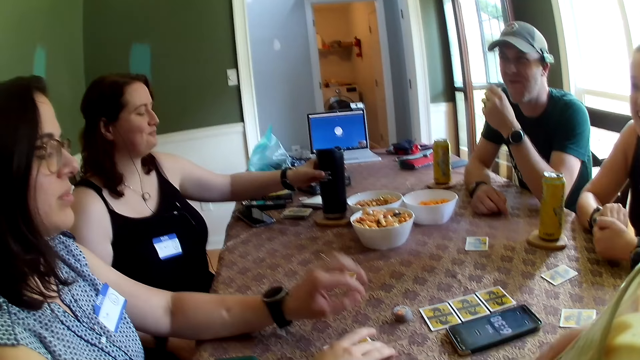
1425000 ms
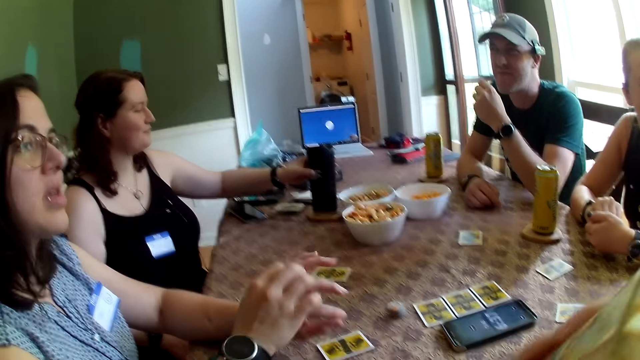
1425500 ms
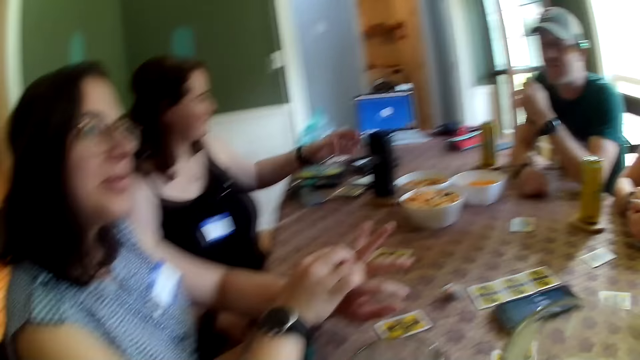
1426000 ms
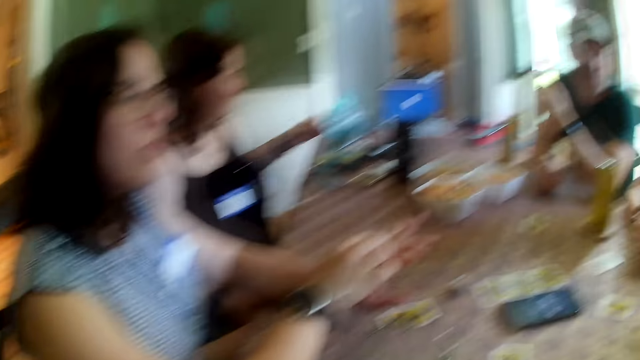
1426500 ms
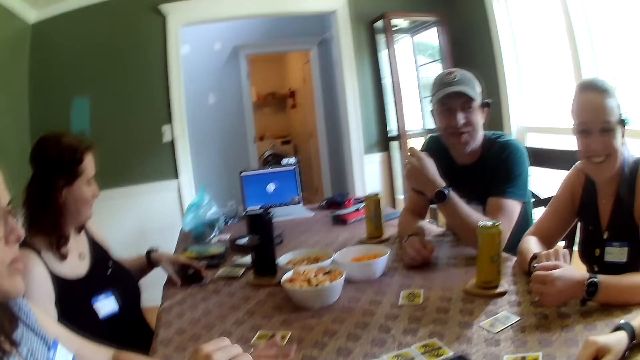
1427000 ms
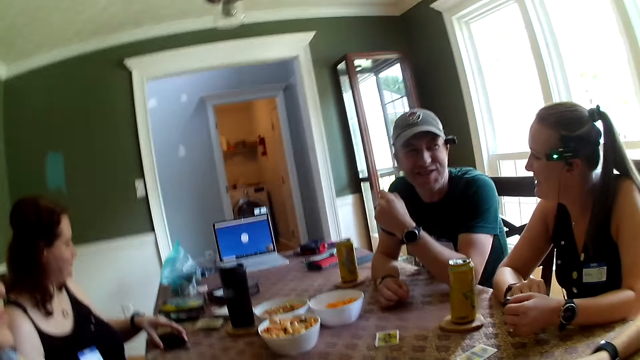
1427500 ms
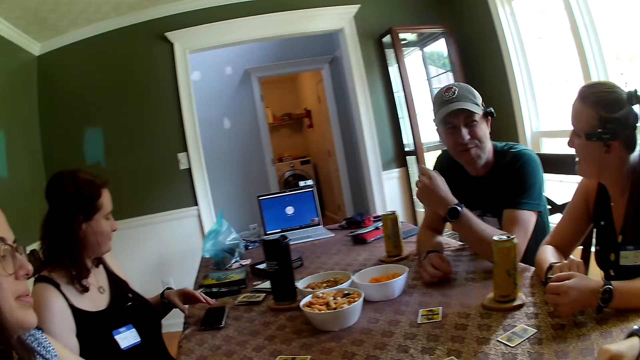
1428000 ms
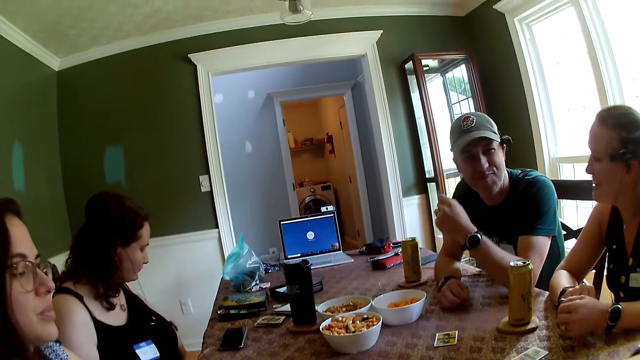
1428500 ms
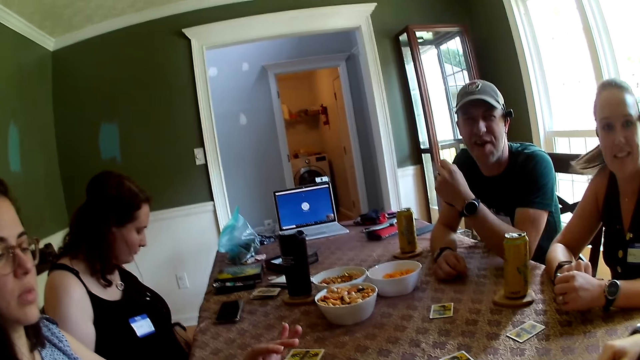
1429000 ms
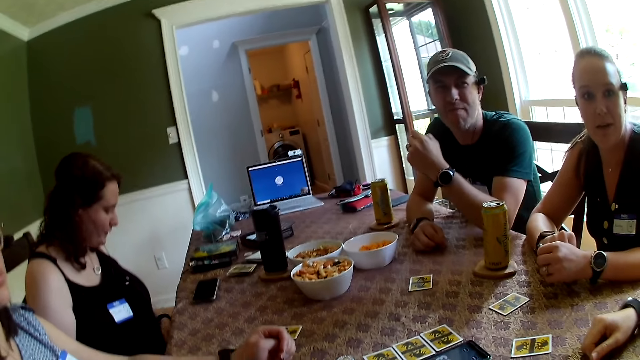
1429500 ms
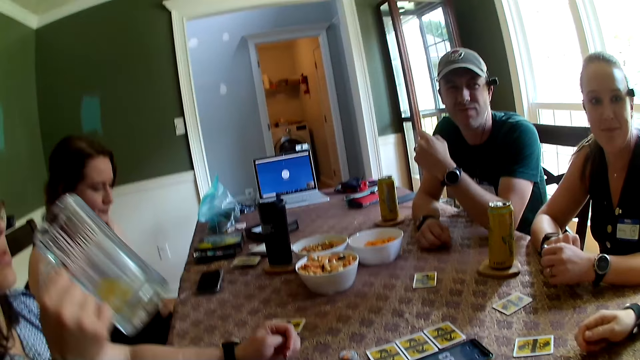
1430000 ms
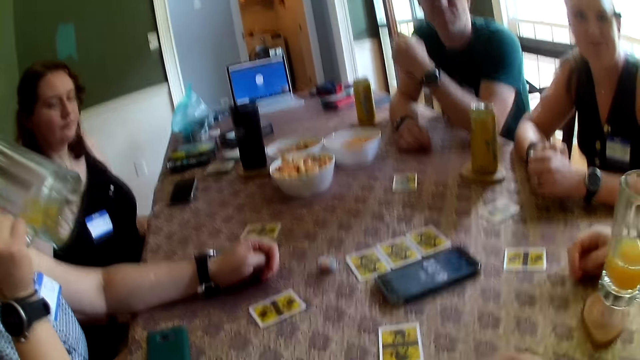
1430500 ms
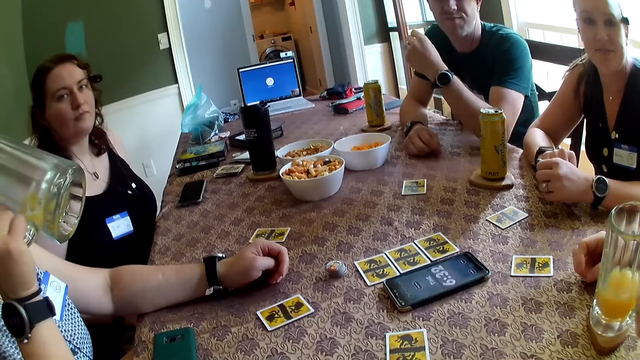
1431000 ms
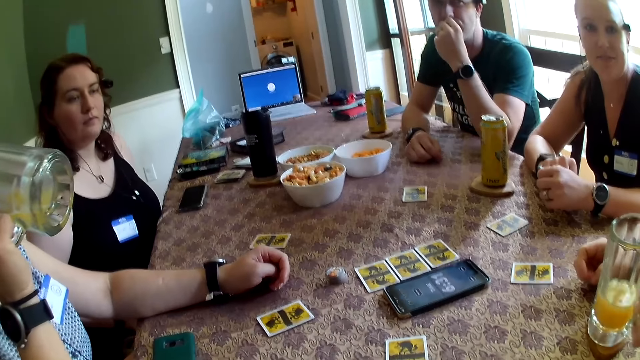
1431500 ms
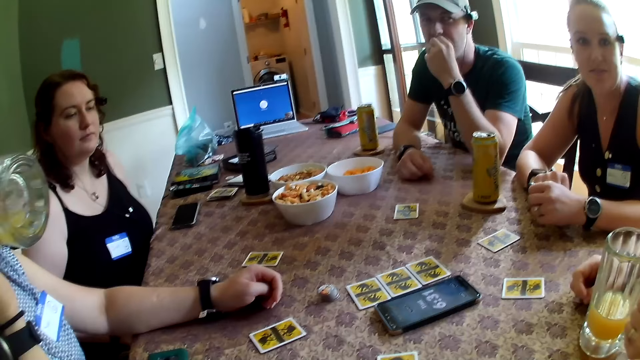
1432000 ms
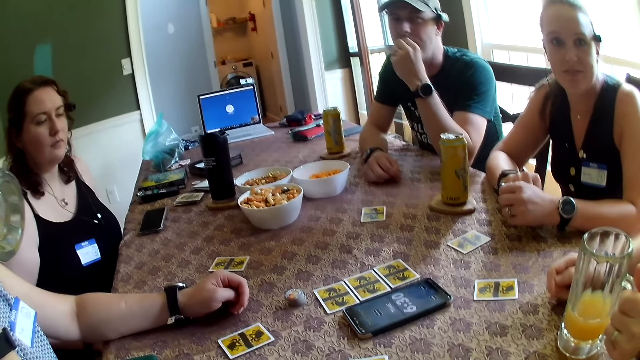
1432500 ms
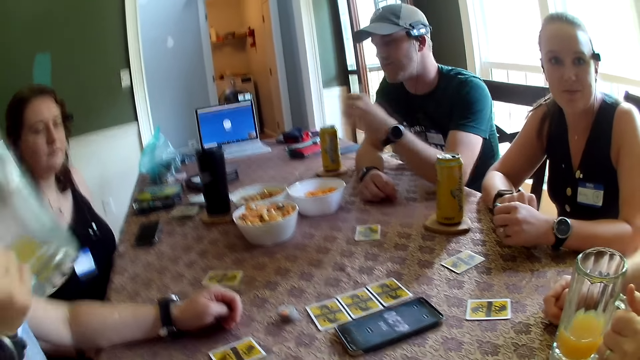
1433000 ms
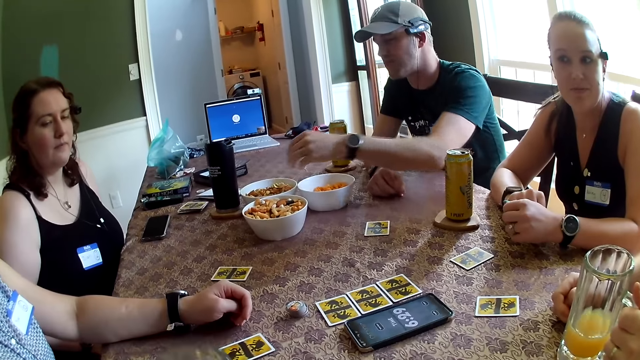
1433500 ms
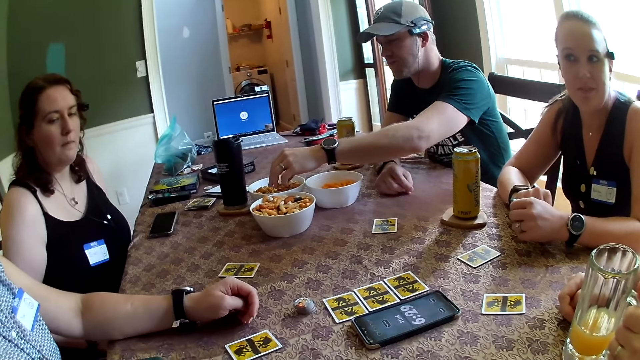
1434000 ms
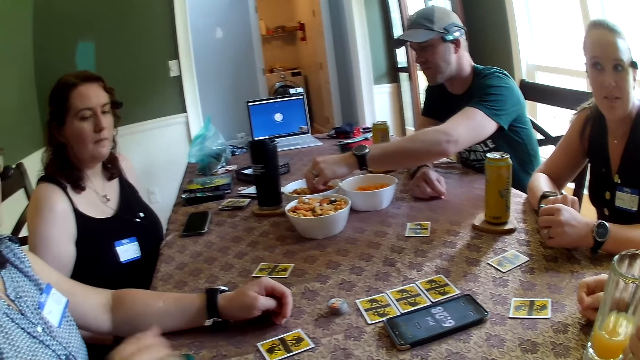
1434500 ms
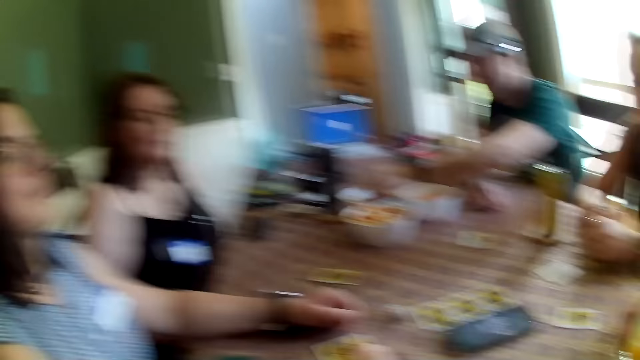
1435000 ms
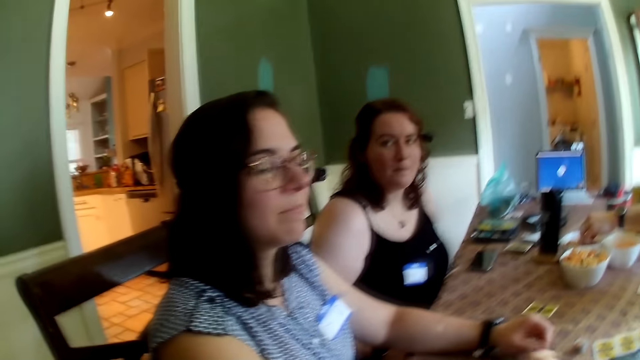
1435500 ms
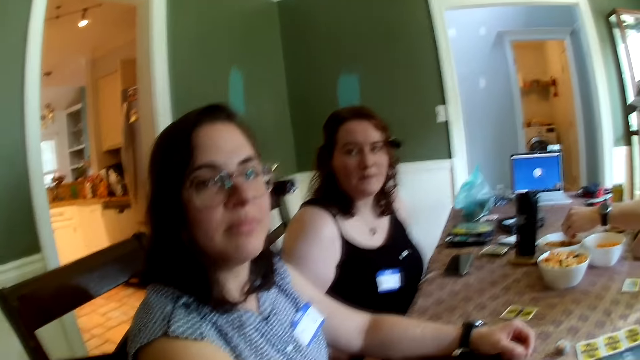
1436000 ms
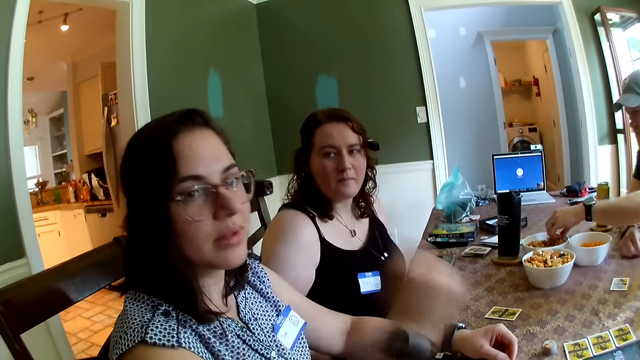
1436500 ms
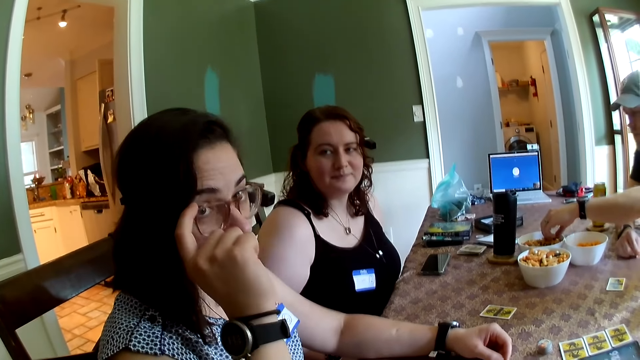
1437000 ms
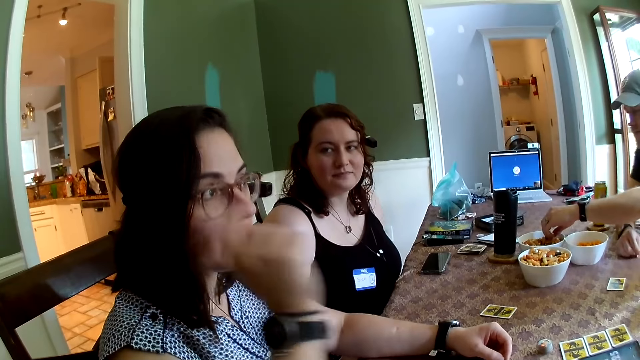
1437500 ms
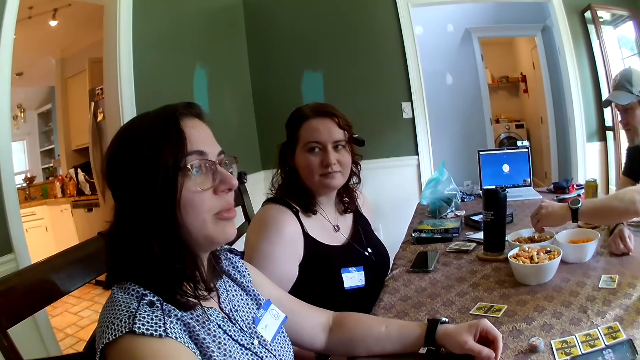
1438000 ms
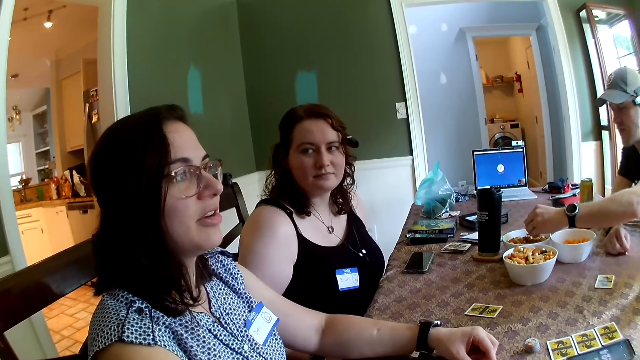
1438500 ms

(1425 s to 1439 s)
A woman scratches her left hand with her right hand. Another woman moves a phone with her left hand from the table. The first woman holds her cup of juice in her right hand and drinks from the cup of juice in her right hand. A man places a cup of juice in his right hand on a coaster. Another man eats a candy in his left hand. The other man picks a candy with his left hand from the bowl of candy. Someone is eating nuts from the bowl. The first woman adjusts the glasses on her face with her right hand.

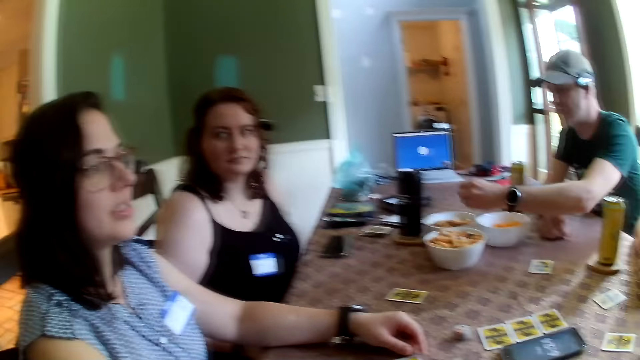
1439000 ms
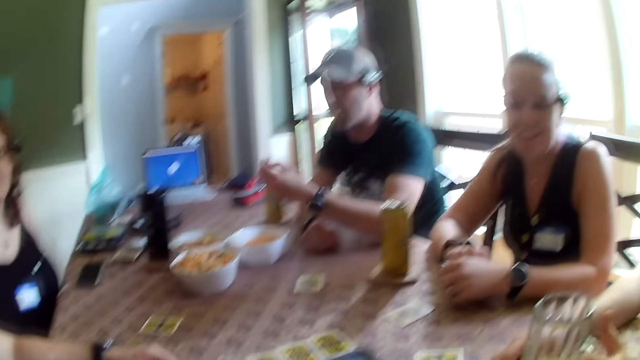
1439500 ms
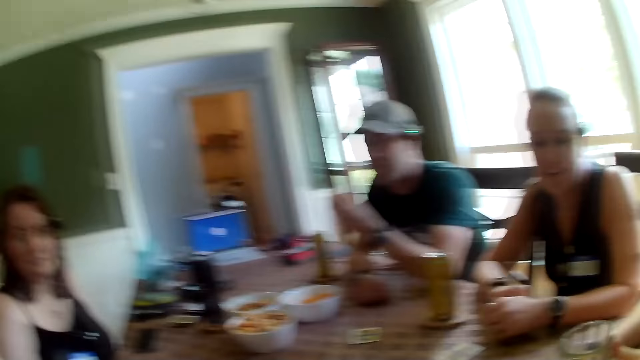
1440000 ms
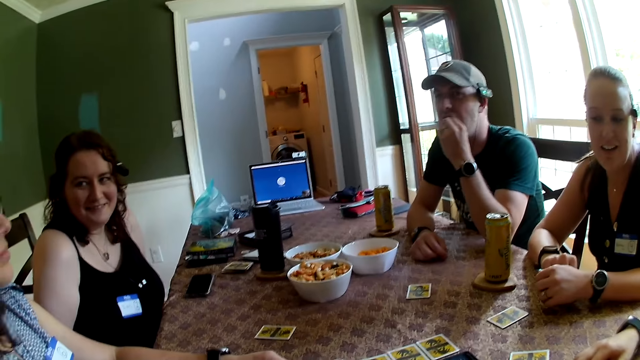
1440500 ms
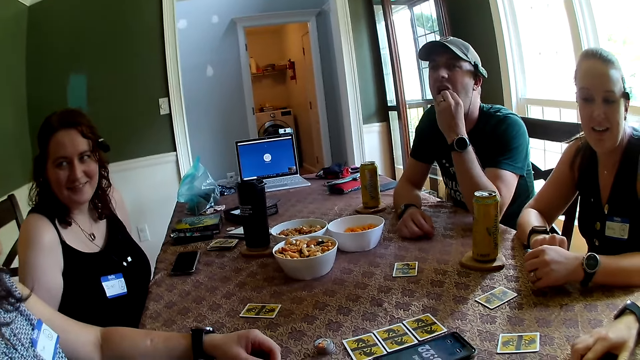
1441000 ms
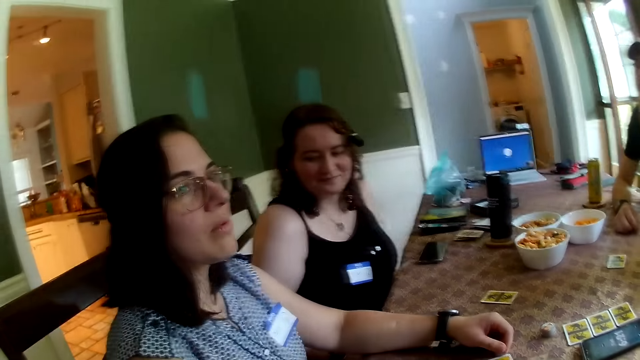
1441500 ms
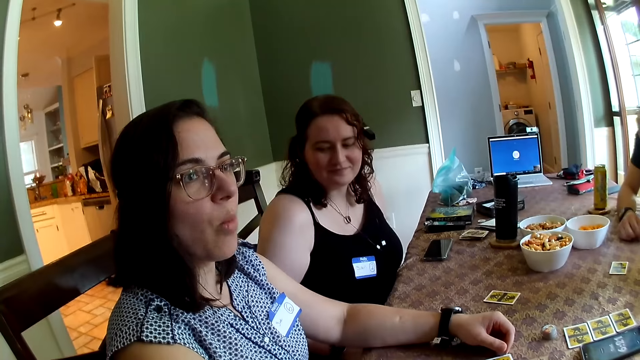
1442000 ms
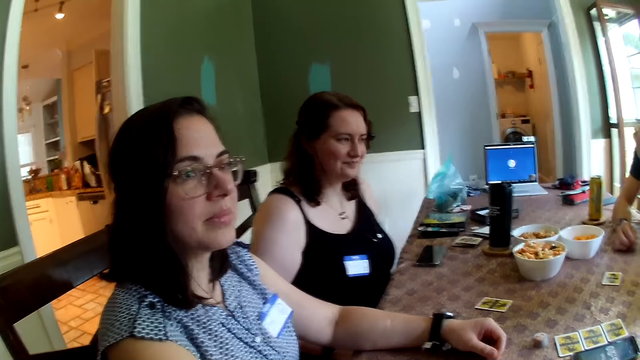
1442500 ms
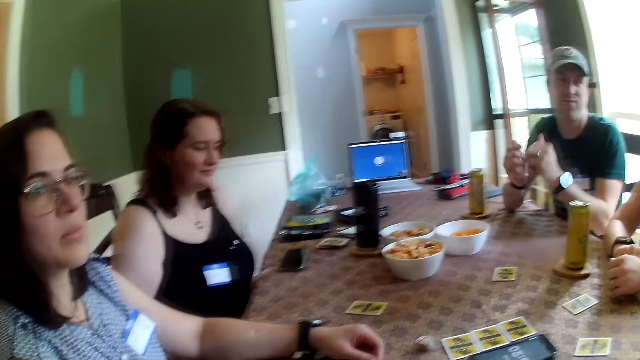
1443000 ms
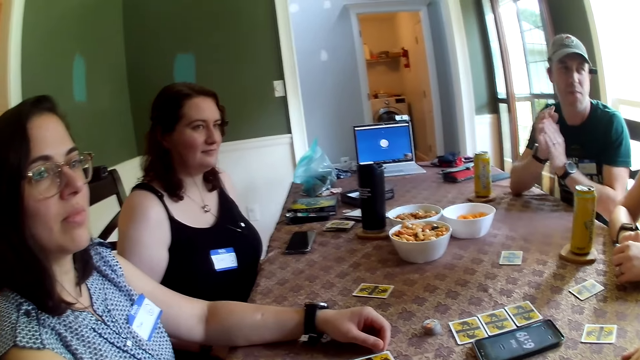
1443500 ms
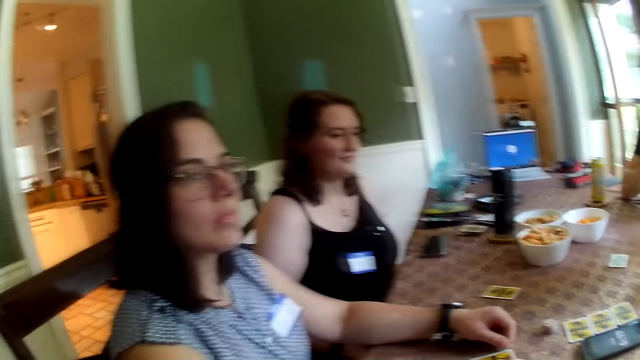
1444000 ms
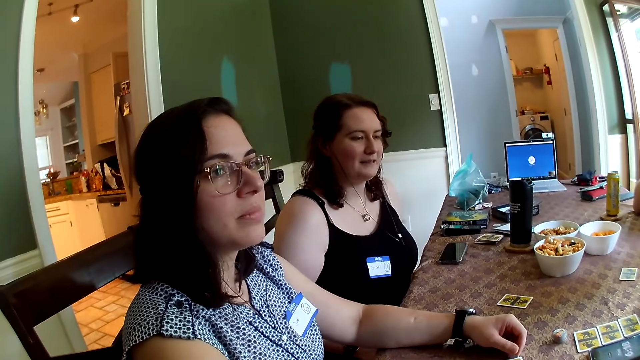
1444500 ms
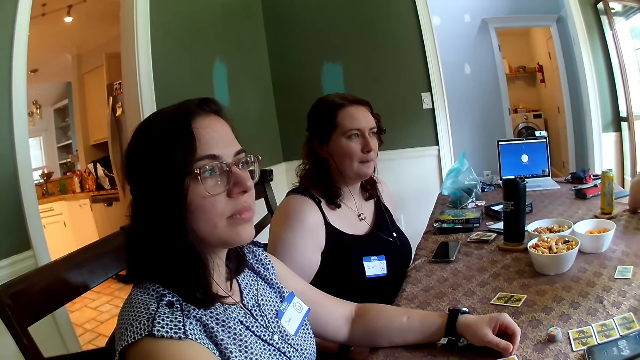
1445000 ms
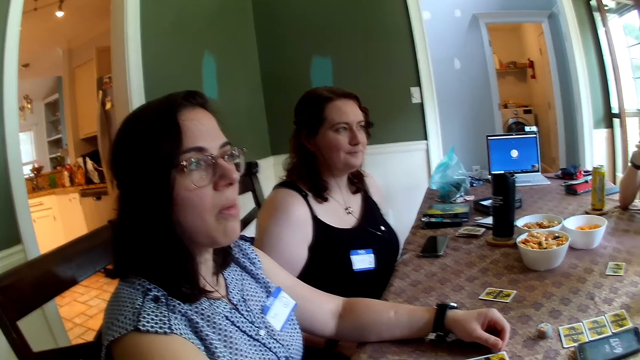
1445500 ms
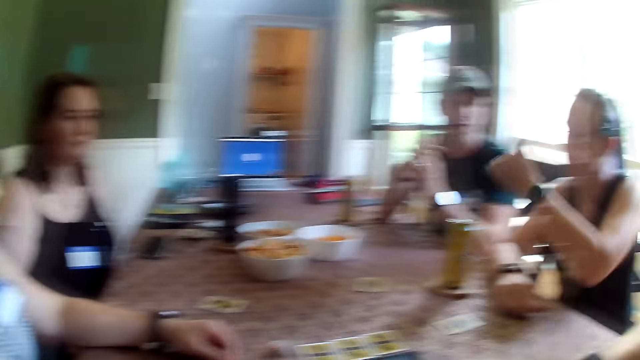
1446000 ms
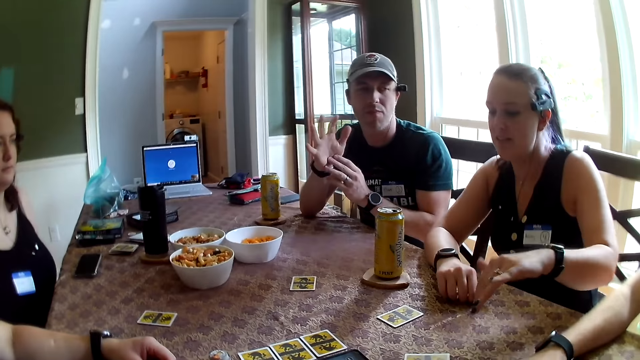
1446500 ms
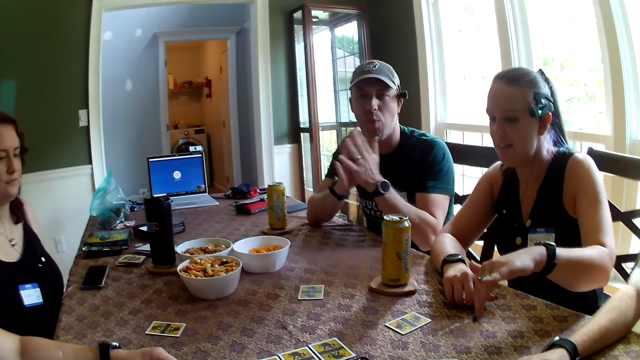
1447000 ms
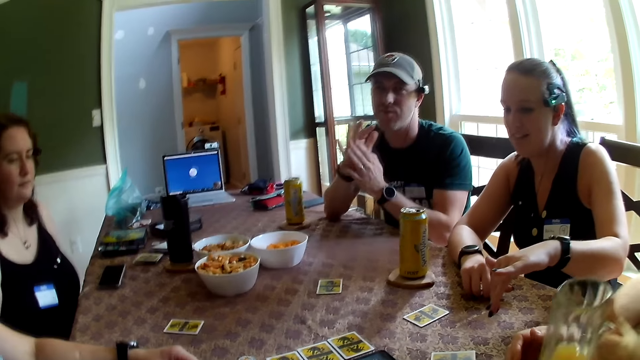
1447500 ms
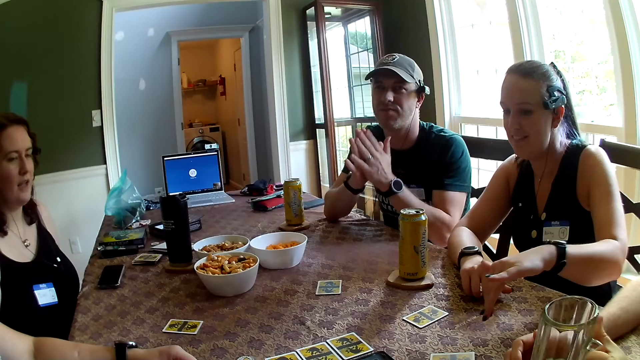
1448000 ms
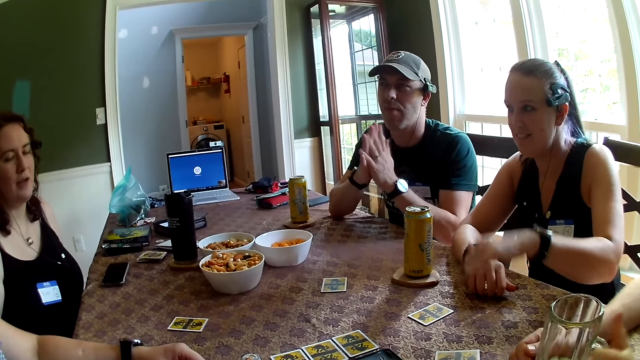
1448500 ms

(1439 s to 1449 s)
A man picks up his cup of juice from the coaster with his left hand. Another man eats the candy in his left hand. The first man places the cup of juice in his right hand on the coaster. The camera wearer is looking at the others.
